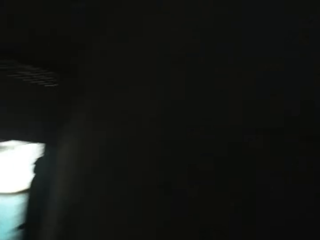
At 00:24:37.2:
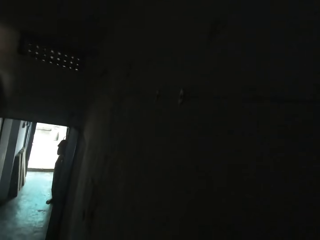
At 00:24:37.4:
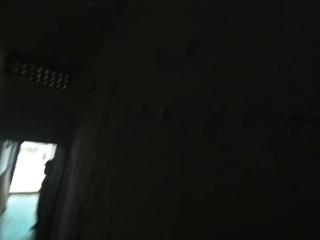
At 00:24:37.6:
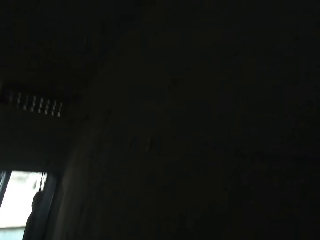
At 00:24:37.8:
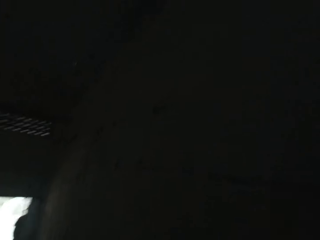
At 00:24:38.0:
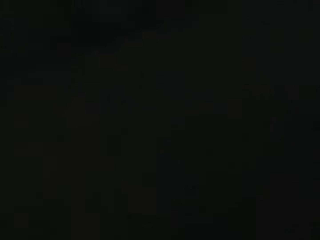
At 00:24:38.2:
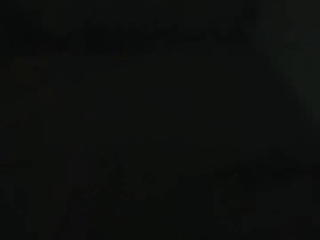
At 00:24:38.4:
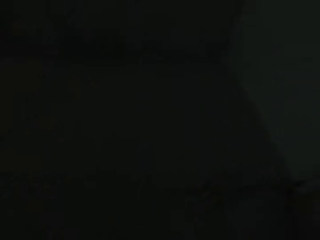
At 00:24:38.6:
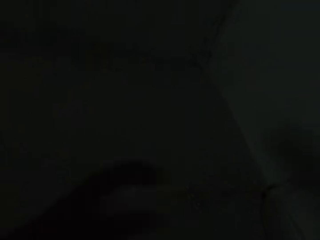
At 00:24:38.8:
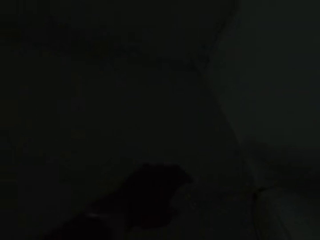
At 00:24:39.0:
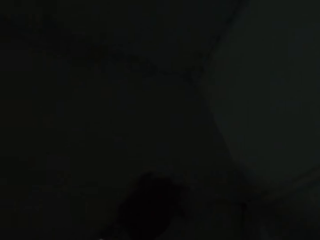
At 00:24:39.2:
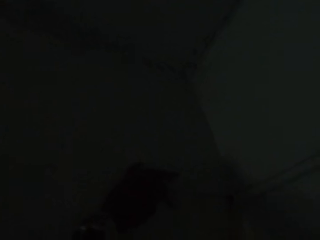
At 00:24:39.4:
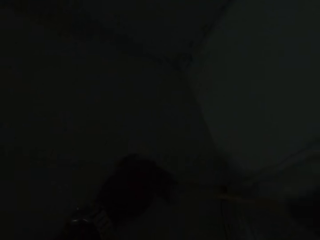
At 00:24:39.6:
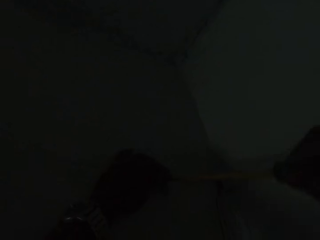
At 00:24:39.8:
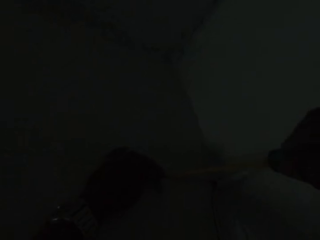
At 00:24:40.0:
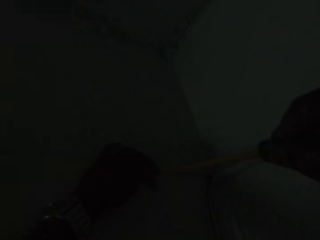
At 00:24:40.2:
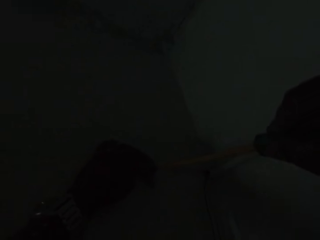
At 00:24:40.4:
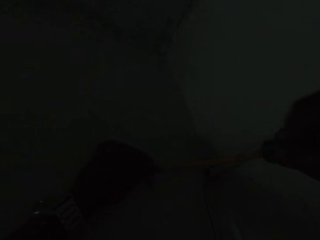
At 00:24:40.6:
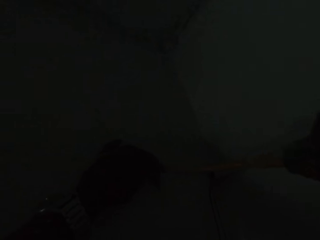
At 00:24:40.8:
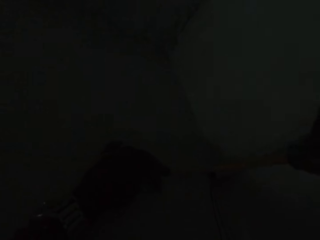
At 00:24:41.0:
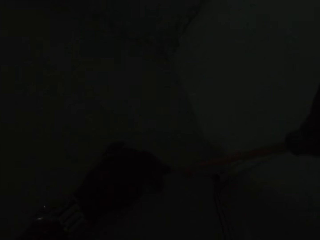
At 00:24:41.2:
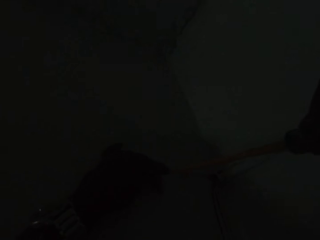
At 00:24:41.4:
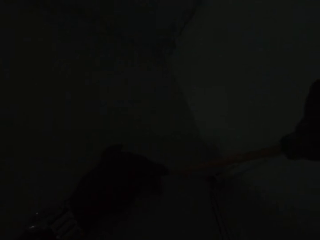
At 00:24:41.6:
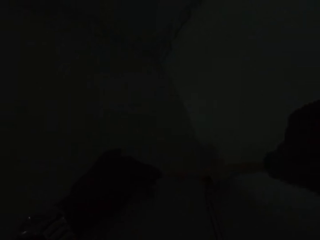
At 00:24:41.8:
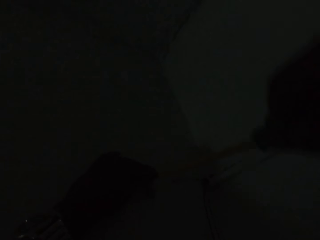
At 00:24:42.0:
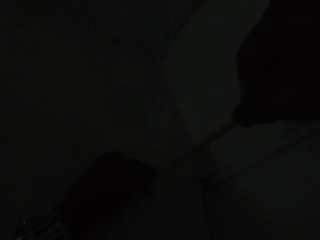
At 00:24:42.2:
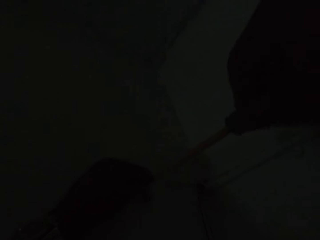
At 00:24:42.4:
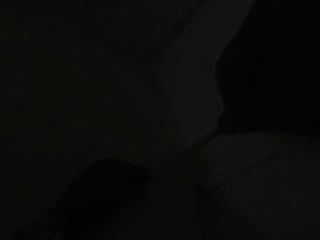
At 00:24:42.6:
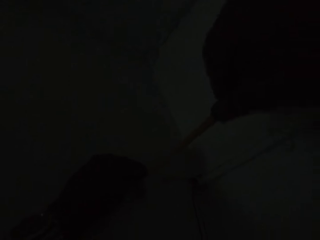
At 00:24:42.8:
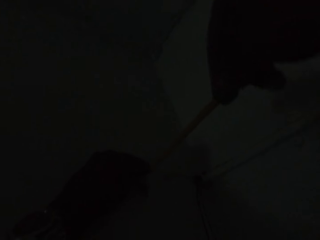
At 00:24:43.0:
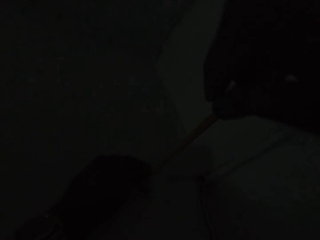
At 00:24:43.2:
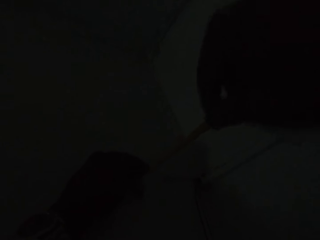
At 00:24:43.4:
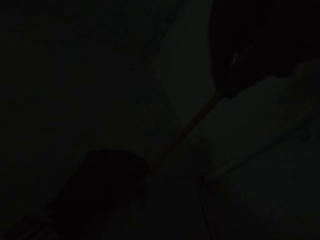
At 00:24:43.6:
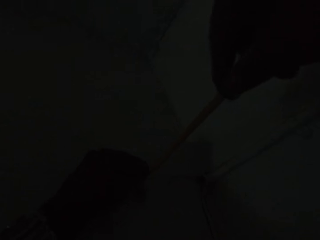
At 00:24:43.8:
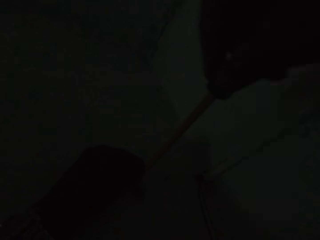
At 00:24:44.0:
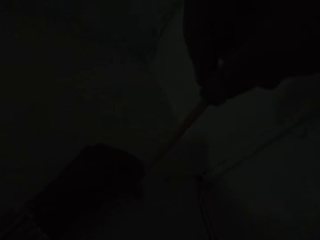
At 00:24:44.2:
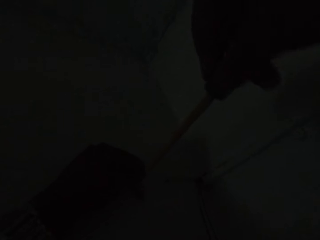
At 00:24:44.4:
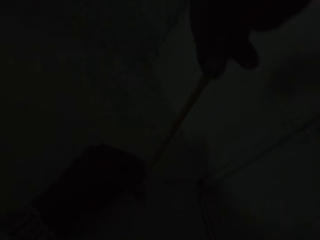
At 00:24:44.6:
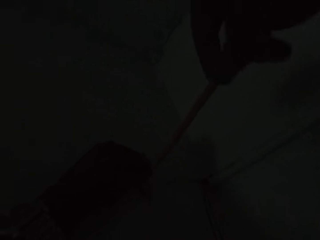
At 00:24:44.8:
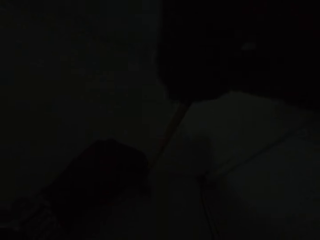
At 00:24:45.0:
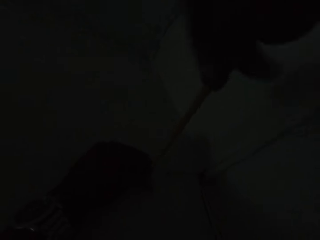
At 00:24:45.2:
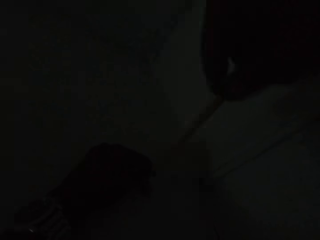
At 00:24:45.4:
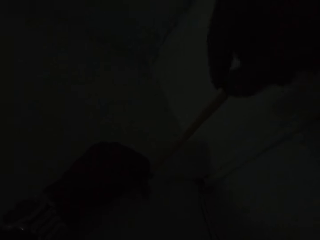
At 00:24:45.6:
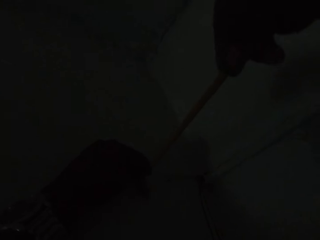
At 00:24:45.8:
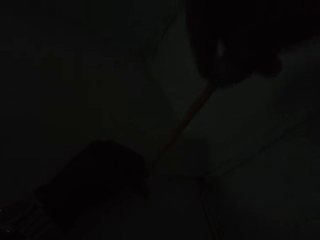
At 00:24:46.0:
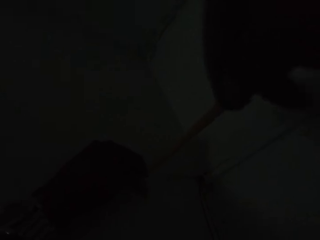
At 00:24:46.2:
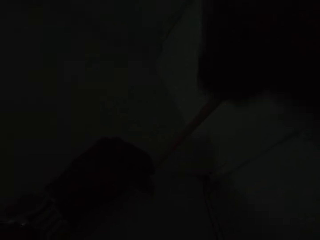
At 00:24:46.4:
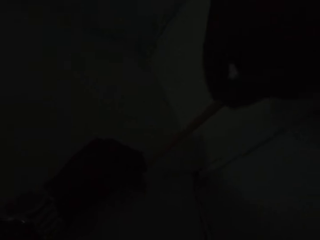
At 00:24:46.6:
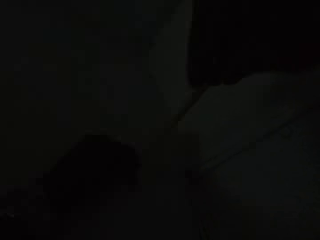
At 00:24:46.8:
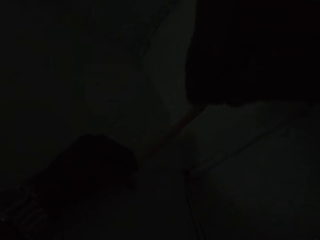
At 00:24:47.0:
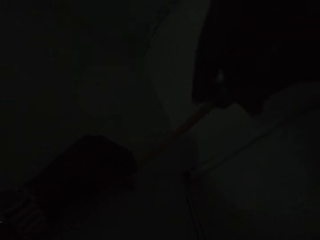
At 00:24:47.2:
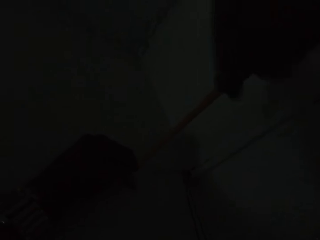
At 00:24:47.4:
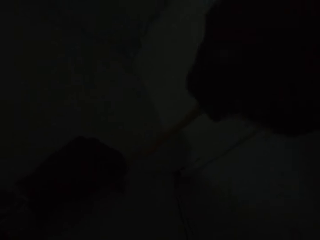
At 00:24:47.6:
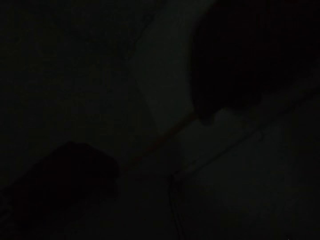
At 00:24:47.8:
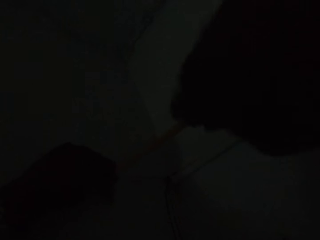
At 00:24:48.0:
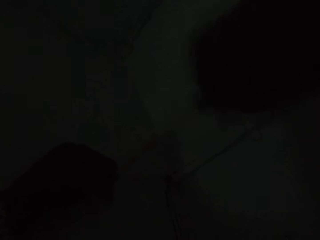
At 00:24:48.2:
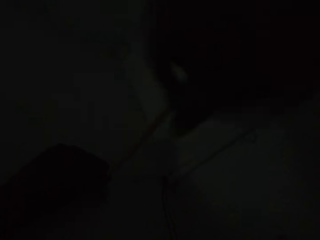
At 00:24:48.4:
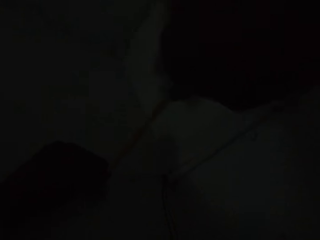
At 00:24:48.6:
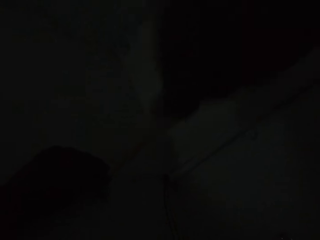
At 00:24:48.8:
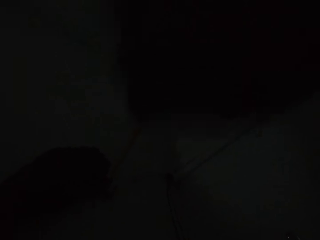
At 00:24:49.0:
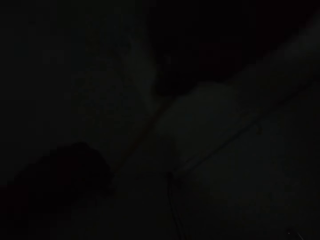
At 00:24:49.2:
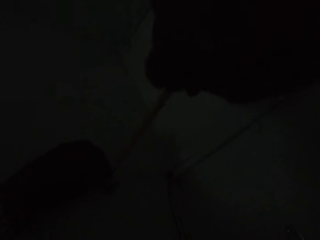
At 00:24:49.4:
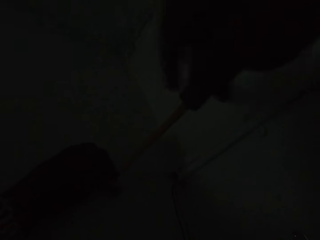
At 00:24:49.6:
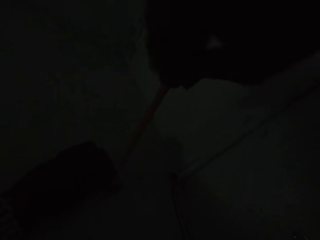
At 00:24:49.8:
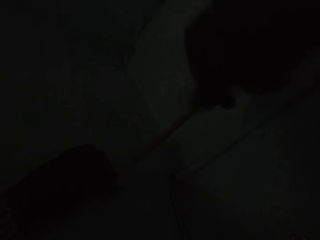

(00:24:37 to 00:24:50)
The camera wearer places his left hand on a cable holder on the wall. He unscrews a screw from the wall with the screwdriver in his right hand. He screws a screw on the wall.

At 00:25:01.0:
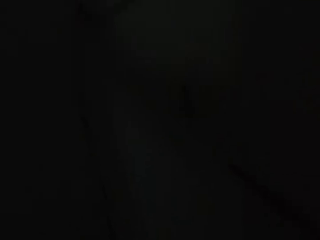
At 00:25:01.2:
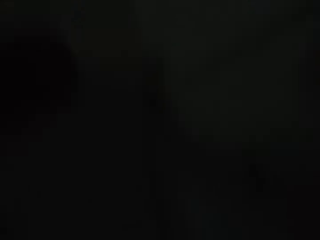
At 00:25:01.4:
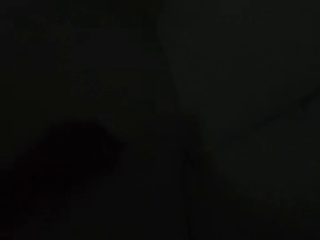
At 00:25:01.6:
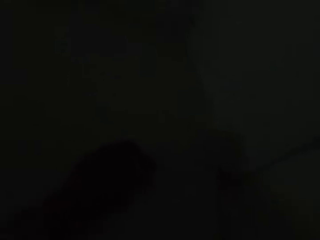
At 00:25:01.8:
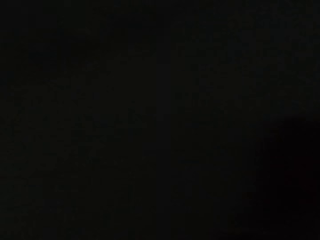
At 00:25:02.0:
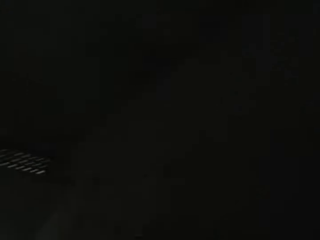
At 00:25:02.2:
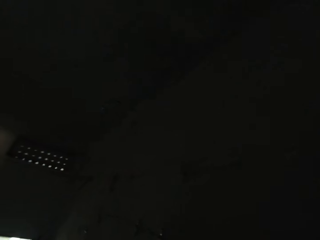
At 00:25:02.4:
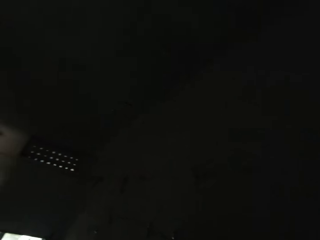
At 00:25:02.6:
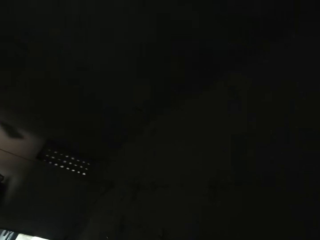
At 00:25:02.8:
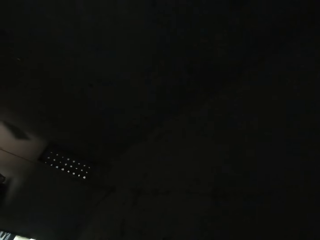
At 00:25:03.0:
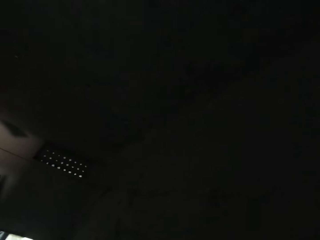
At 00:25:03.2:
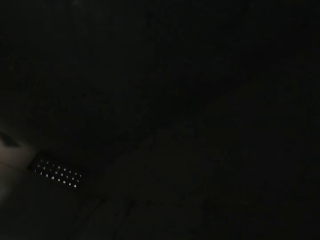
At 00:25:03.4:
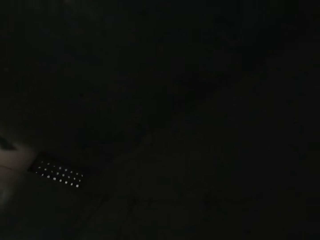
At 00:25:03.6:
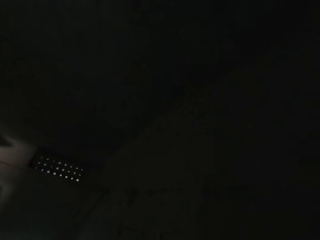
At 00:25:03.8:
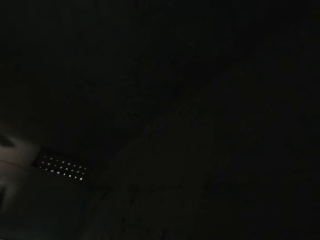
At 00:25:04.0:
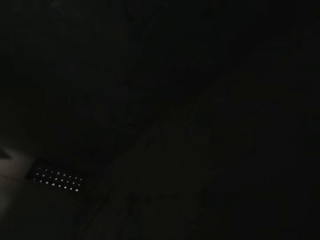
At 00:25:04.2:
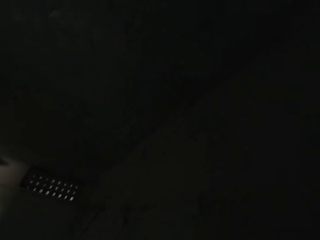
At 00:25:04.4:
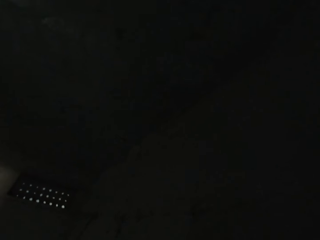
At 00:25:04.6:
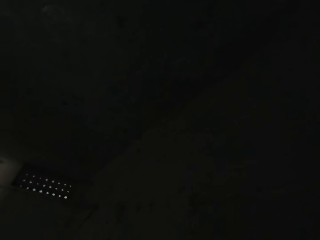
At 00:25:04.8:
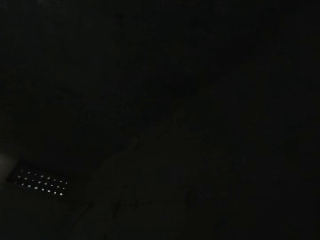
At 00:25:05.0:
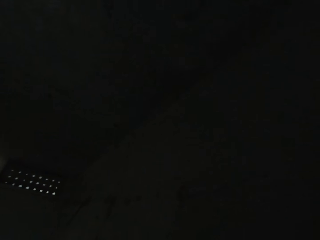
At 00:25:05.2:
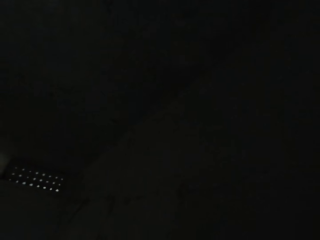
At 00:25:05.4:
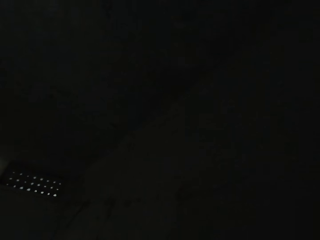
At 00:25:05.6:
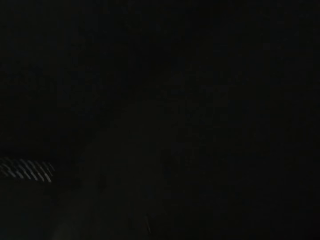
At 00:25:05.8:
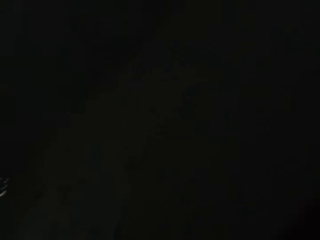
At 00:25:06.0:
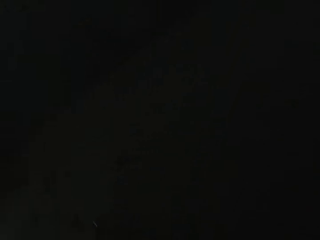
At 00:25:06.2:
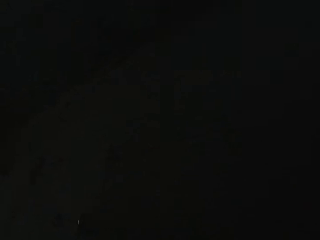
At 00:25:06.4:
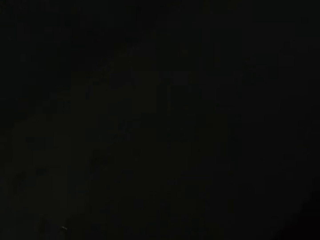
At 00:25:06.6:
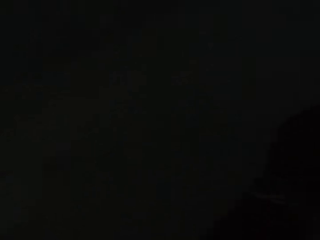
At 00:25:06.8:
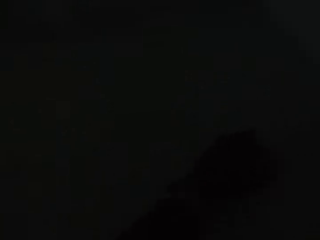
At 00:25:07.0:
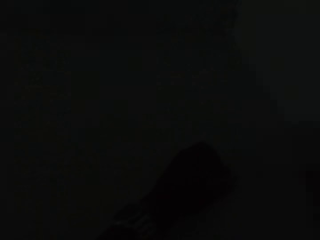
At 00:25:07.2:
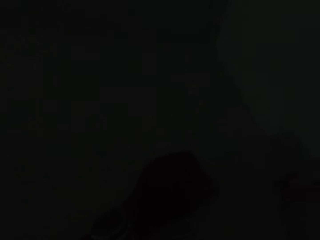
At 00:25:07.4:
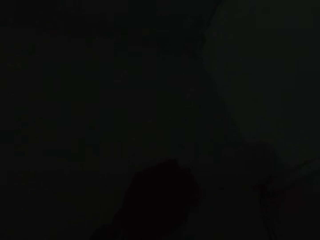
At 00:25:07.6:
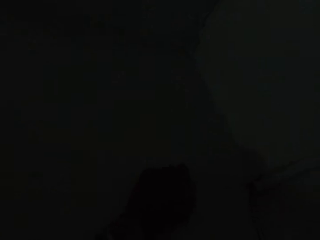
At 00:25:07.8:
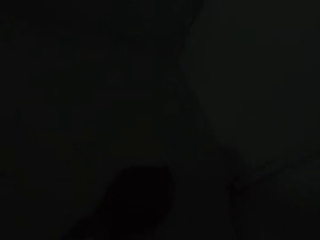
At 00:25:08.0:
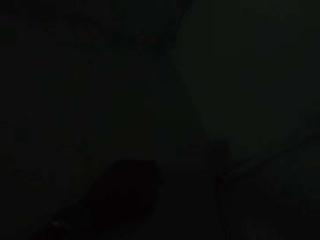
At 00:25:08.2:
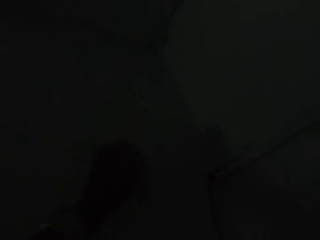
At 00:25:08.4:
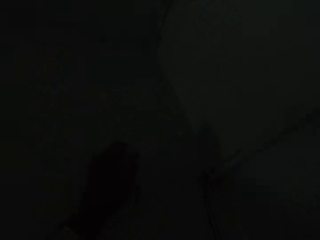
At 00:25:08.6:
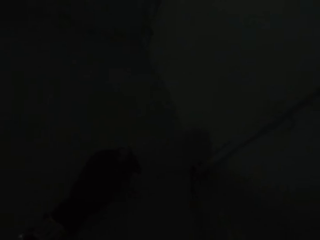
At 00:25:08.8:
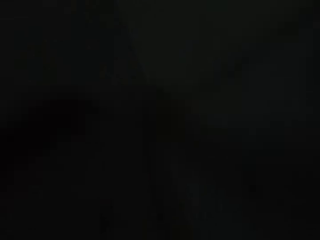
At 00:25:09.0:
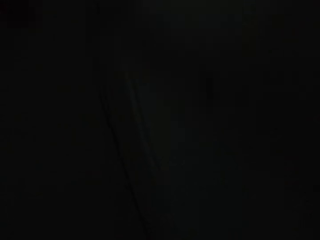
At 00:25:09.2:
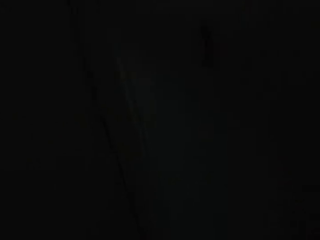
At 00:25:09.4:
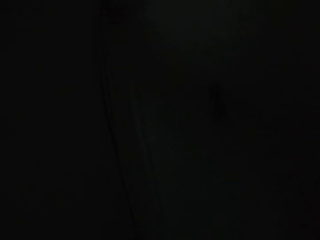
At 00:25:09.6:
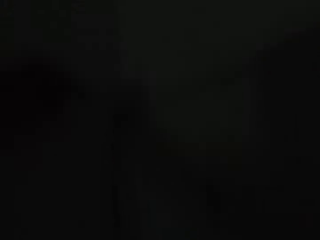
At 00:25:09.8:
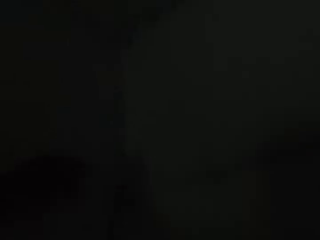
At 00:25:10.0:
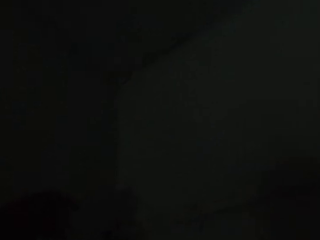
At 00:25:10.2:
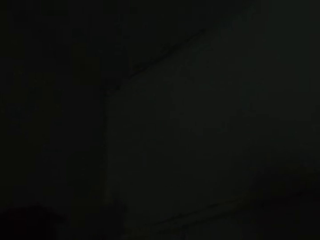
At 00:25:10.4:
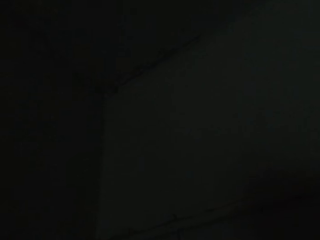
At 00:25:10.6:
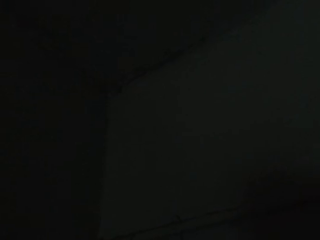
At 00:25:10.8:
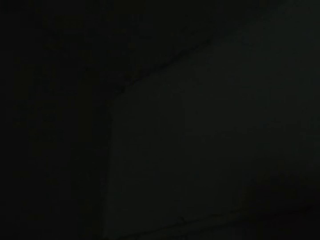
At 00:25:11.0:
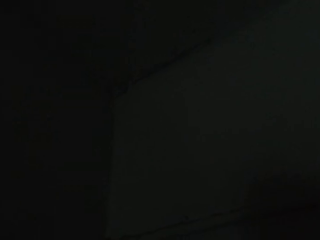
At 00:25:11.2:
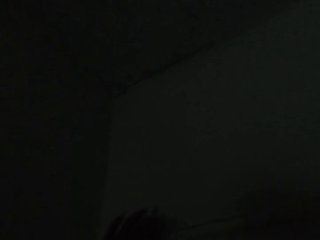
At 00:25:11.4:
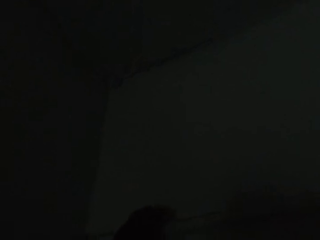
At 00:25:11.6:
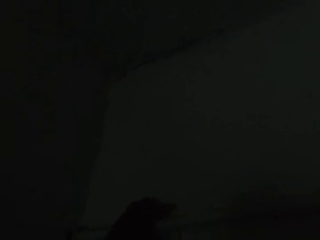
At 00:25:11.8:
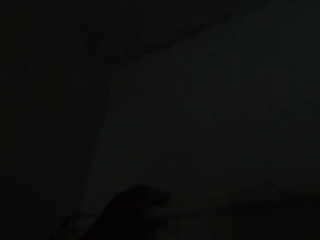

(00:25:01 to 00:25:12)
The camera wearer looks around. He interacts with a man. He detaches the cable holder from the wall with his left hand.
